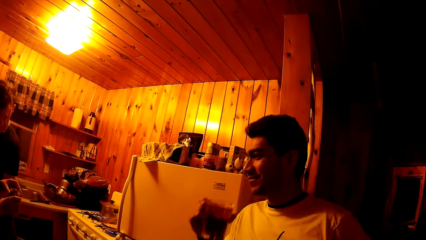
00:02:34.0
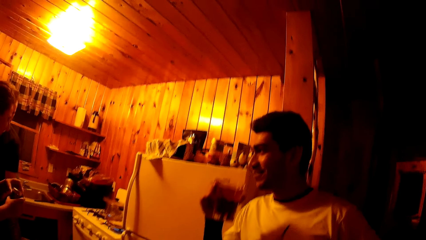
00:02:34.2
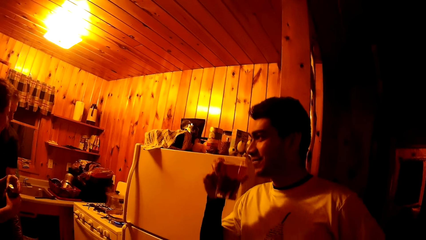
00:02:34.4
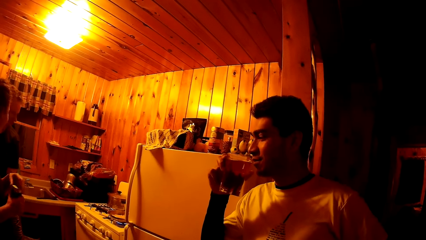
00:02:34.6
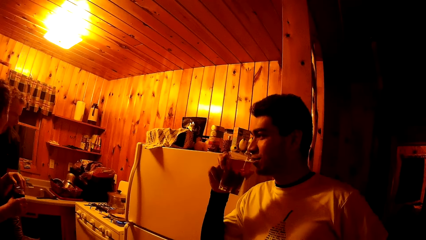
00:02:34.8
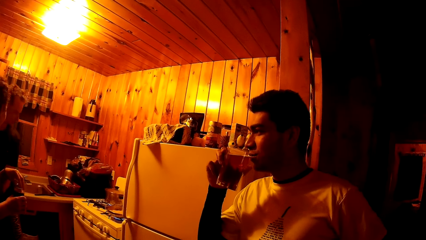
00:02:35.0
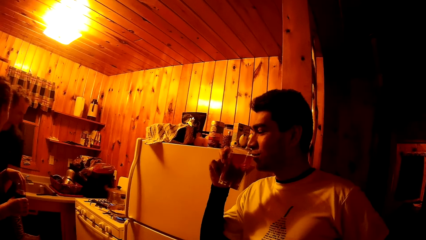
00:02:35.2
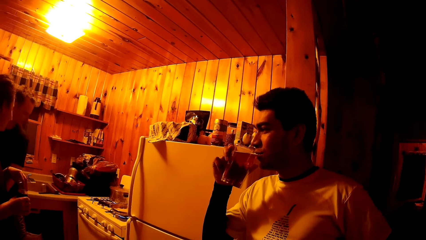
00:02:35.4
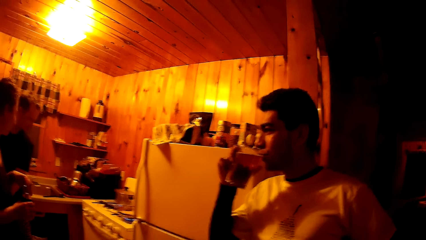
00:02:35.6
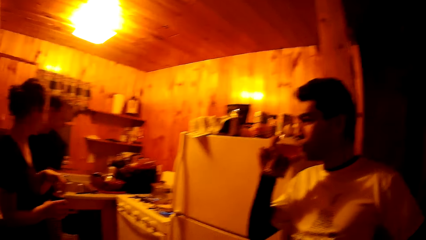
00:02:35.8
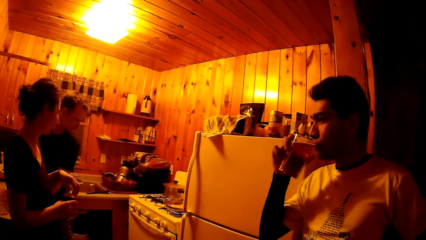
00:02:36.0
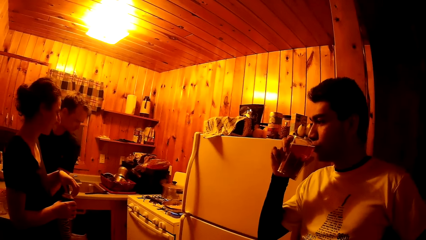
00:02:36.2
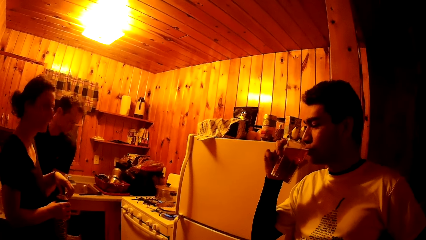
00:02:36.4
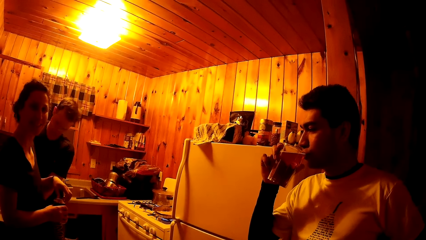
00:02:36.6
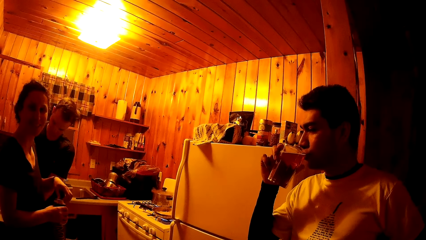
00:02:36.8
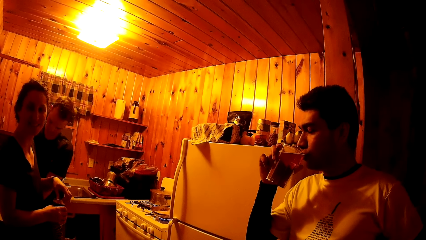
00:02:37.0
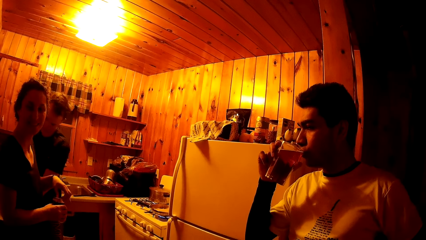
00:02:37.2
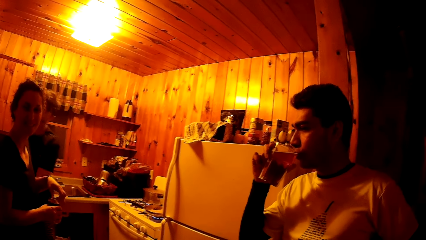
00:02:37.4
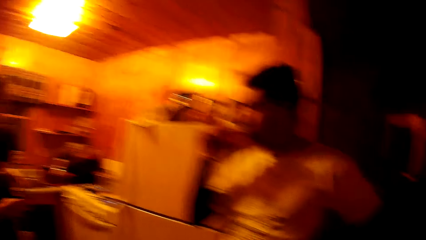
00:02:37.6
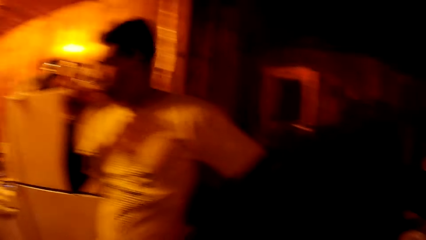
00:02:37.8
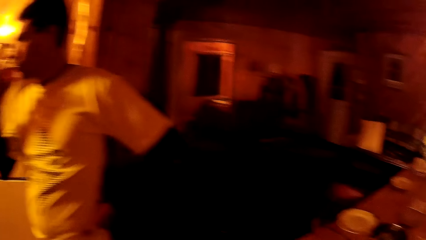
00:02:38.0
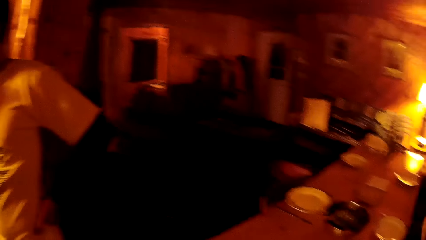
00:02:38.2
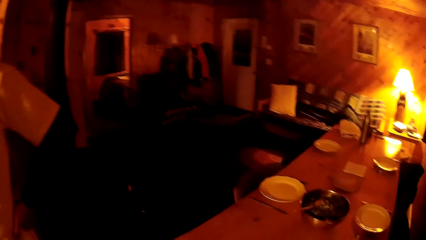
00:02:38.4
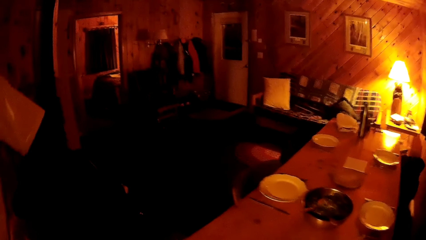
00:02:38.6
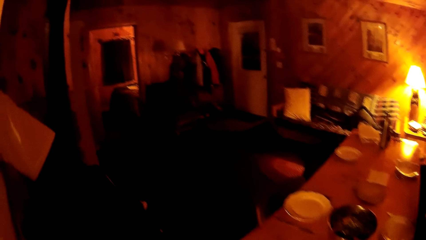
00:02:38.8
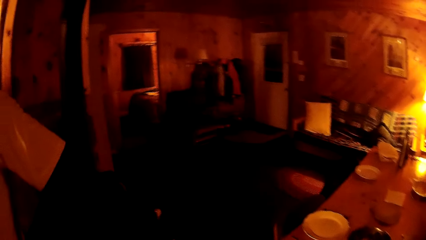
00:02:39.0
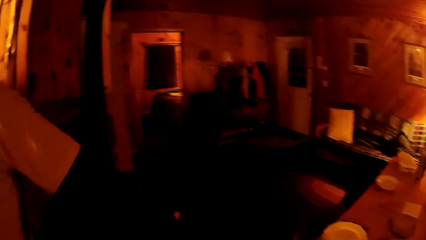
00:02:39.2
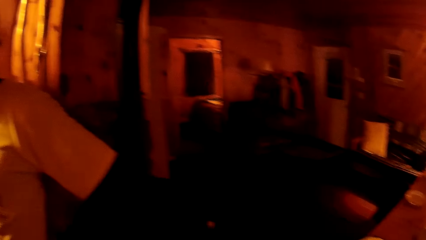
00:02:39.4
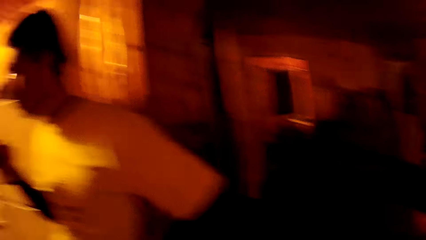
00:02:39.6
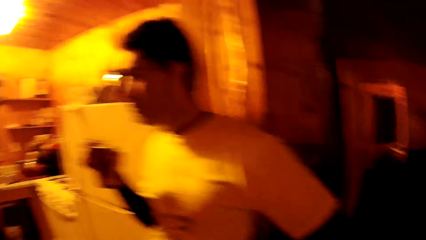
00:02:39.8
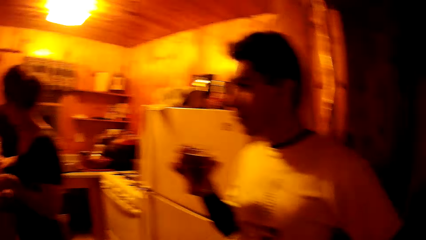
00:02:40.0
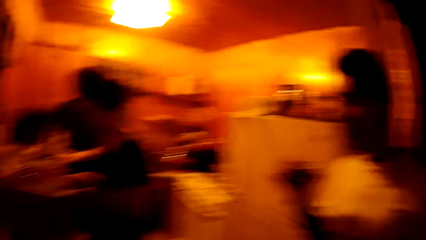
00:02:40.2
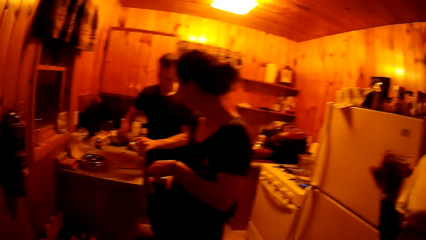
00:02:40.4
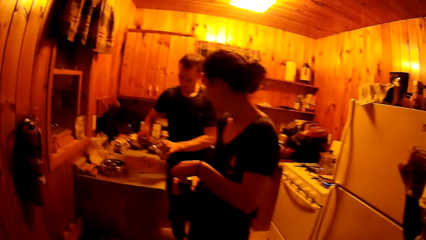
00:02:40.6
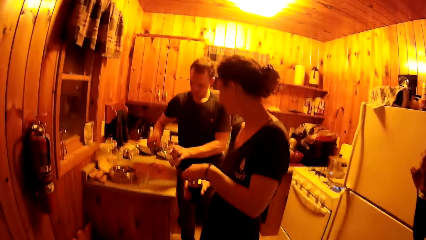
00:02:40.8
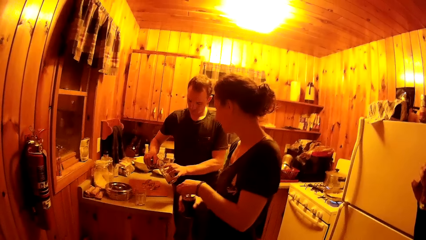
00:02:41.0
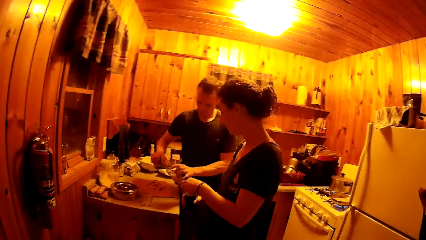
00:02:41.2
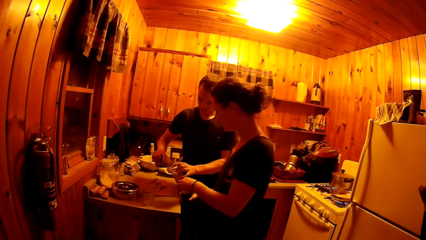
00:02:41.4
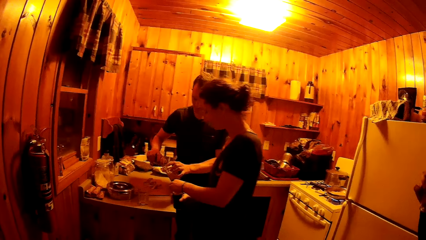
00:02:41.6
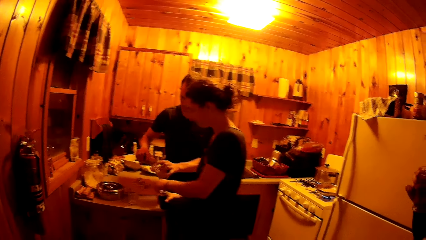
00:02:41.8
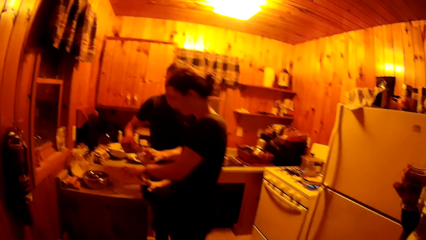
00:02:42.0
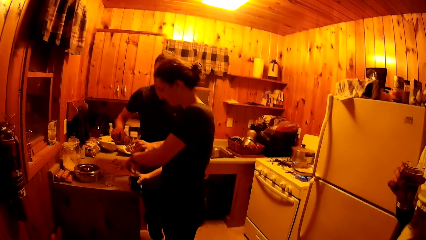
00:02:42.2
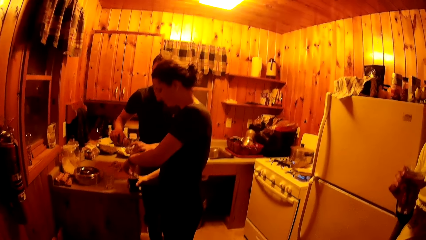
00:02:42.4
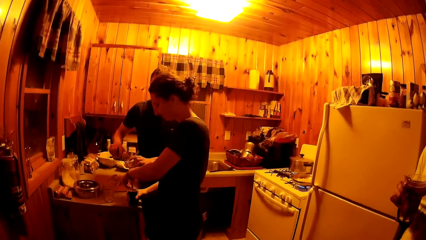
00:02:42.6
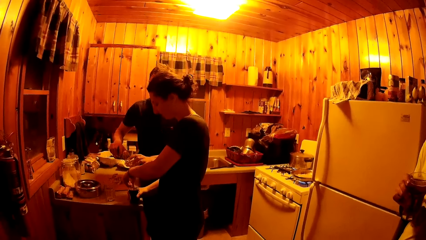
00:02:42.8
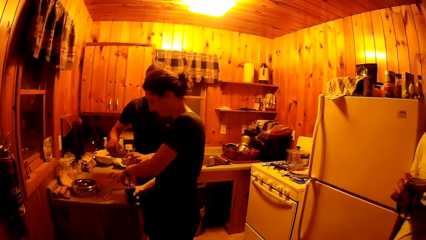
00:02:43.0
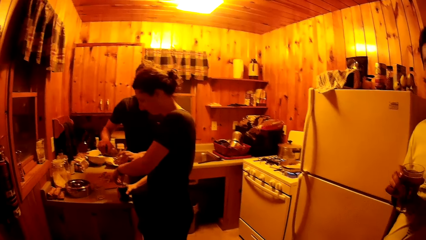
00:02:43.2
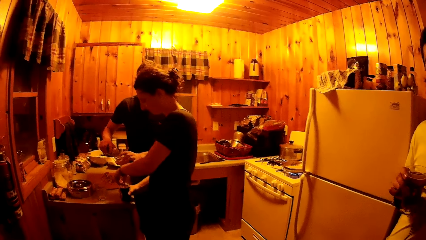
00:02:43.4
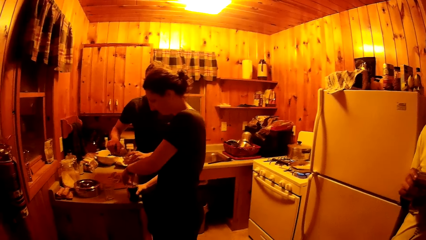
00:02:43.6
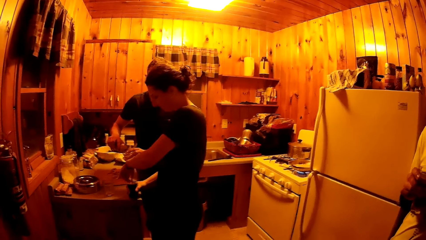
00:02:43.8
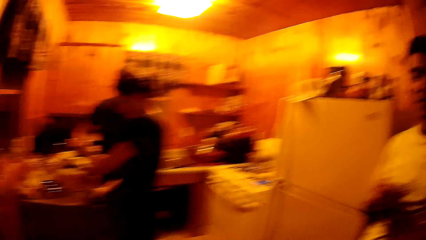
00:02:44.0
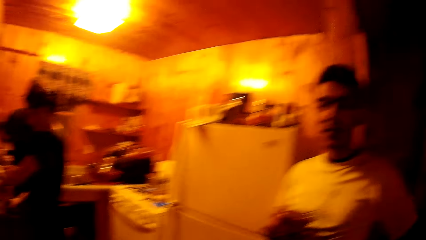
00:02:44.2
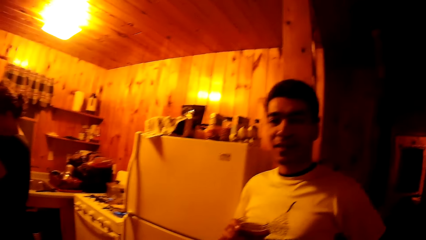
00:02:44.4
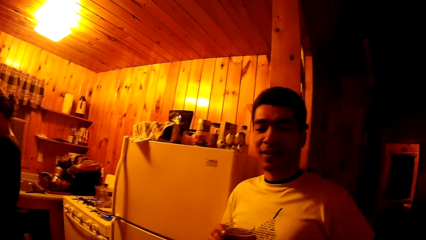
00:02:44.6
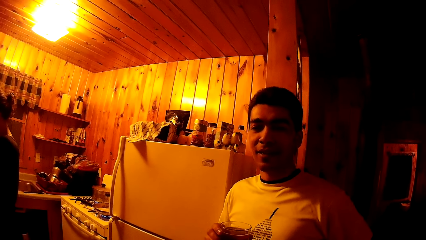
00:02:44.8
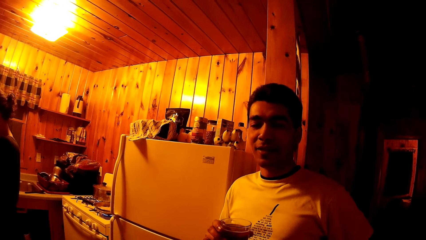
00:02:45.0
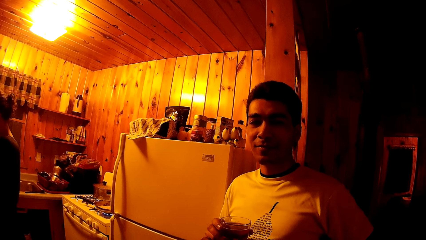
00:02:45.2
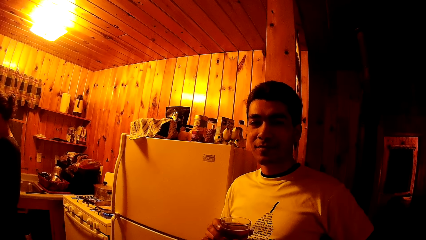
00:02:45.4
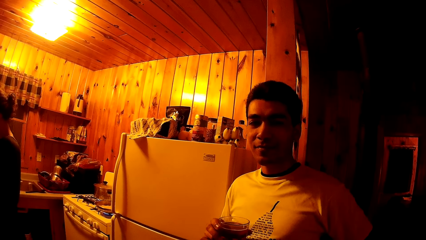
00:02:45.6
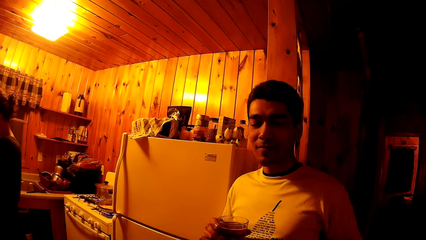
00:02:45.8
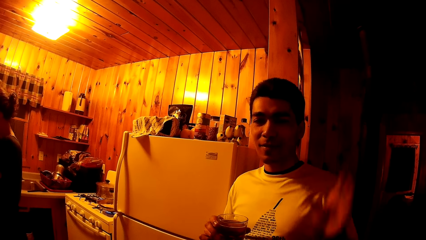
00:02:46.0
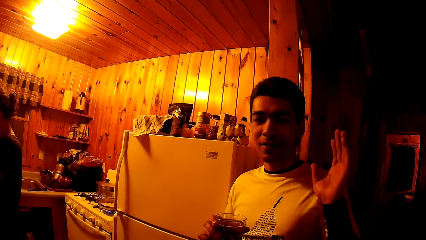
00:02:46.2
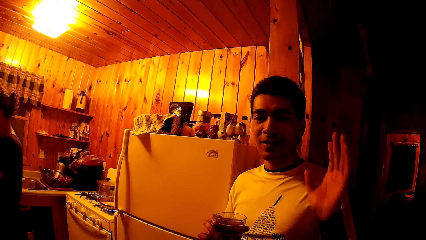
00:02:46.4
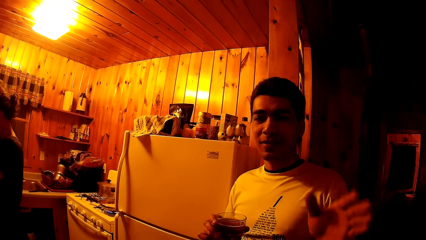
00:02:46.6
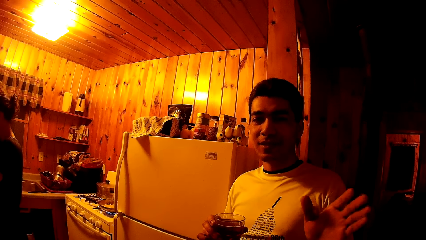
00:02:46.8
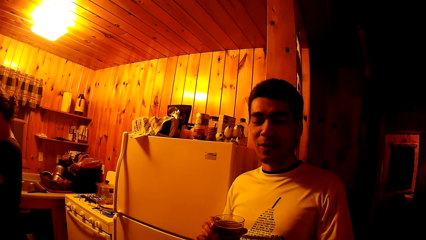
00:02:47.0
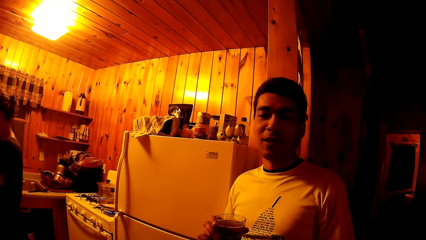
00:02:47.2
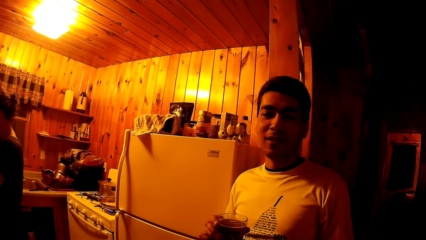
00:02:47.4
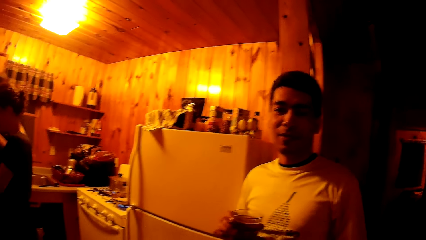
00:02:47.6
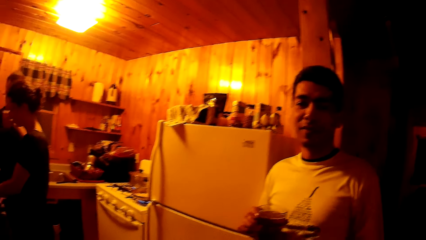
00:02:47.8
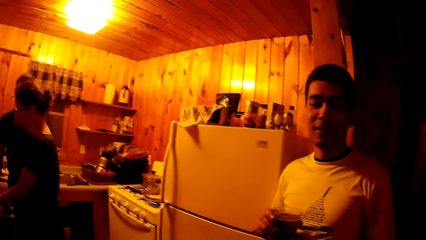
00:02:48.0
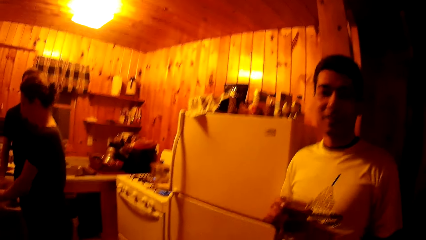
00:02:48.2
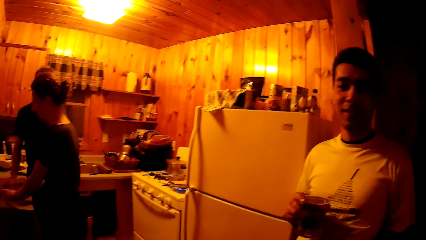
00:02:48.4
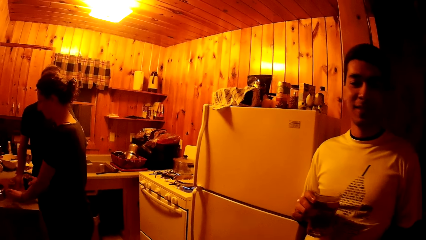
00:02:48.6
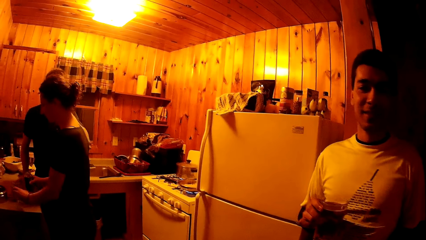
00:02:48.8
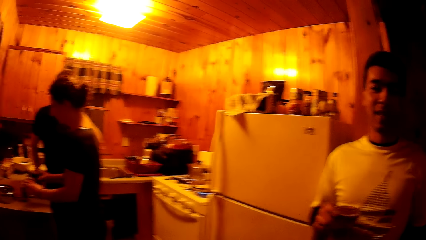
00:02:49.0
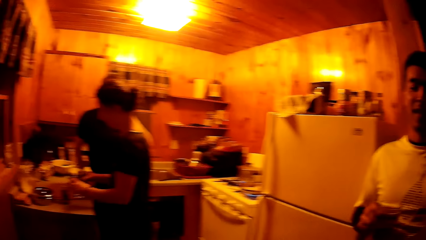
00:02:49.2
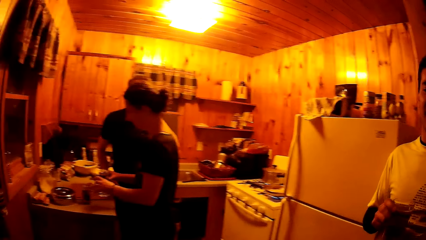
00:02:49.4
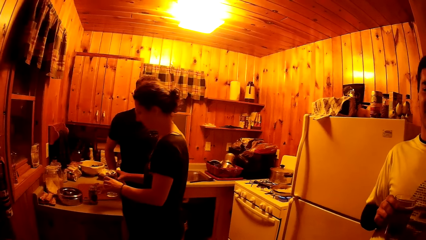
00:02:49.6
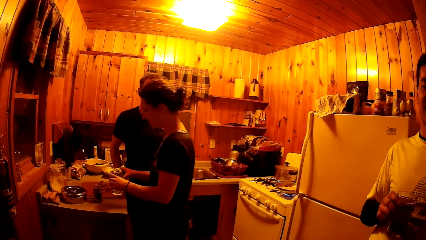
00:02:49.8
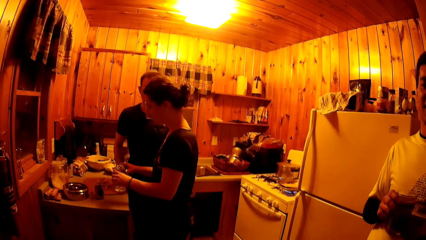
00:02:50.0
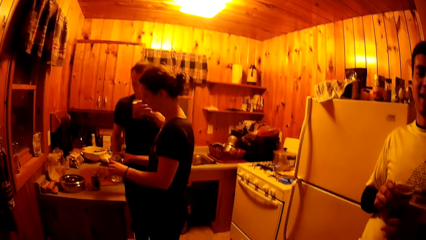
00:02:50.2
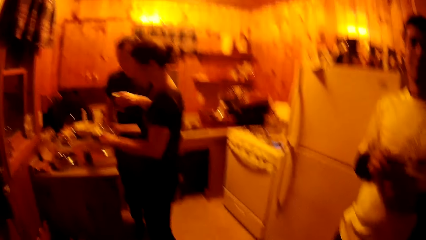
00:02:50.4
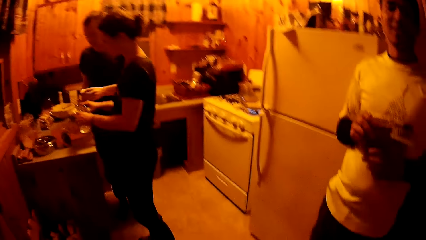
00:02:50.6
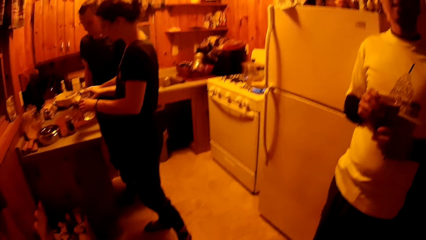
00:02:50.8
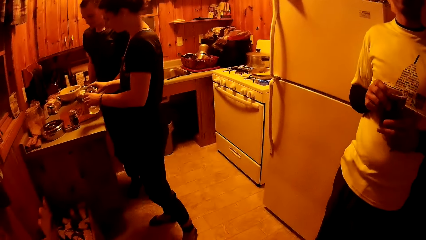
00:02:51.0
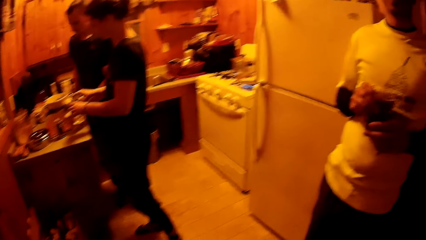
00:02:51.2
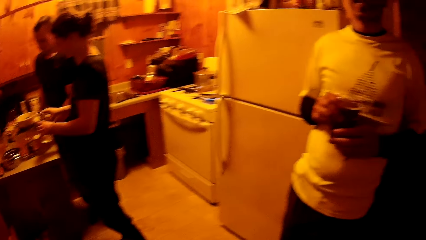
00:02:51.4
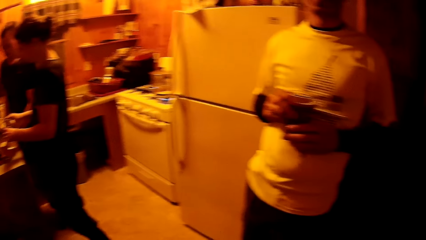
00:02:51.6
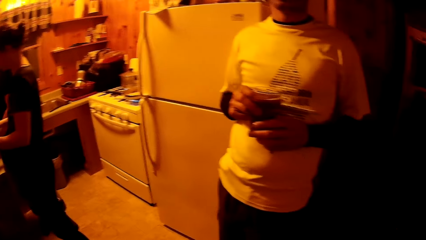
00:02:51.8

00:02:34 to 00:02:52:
A man sips from the glass cup in his right hand. Another man pours drink from a bottle in his right hand into a glass cup. A woman places a can drink on the countertop. The woman opens the can drink with her left hand. The first man talks to the camera wearer. The other man drinks from the cup in his left hand. The woman picks up a glass cup from the countertop and pours drink from the can into the cup. The other man puts the cup on the countertop.
